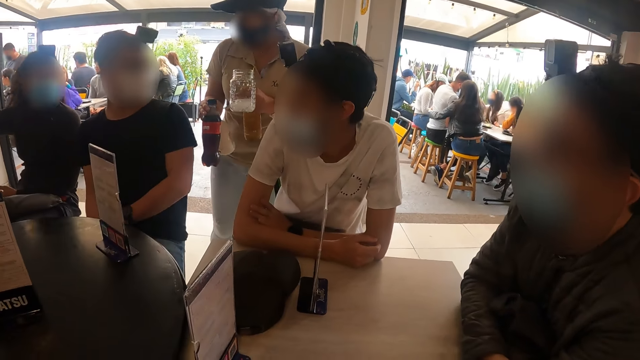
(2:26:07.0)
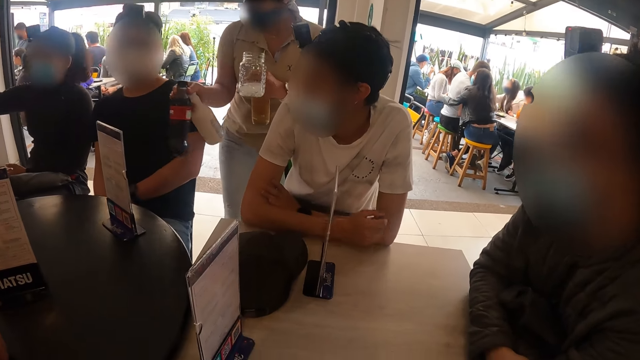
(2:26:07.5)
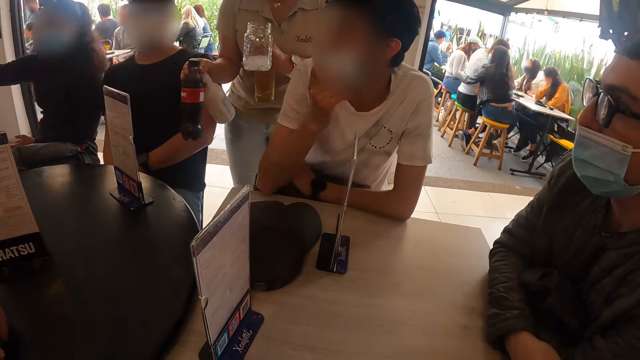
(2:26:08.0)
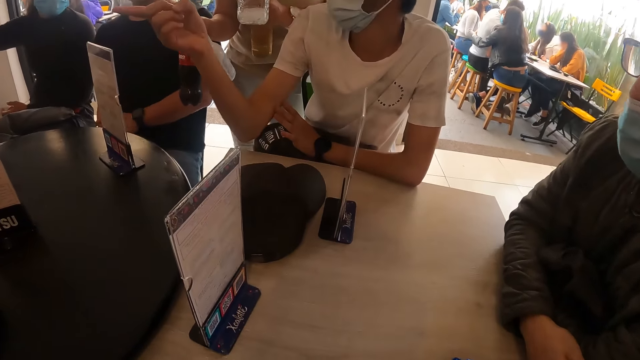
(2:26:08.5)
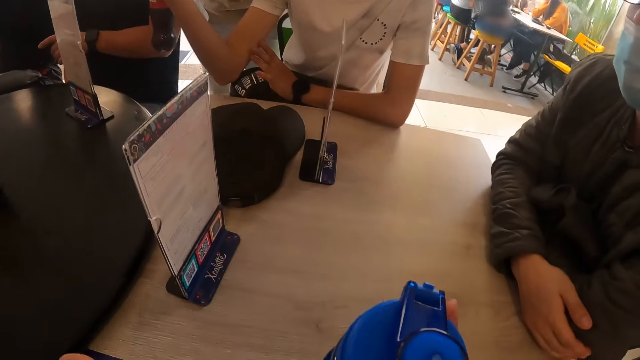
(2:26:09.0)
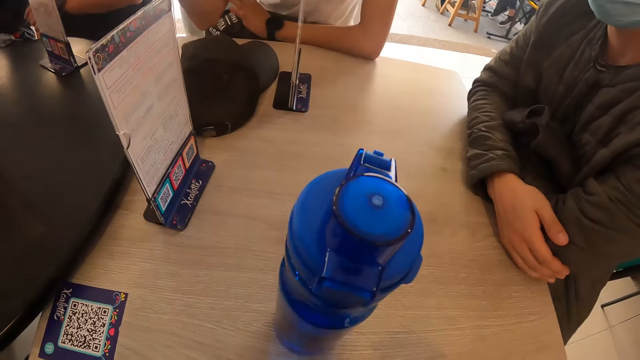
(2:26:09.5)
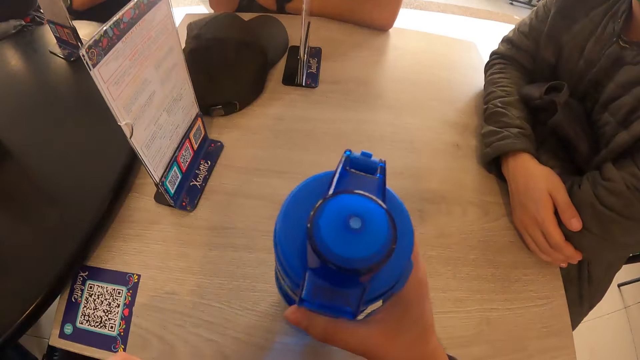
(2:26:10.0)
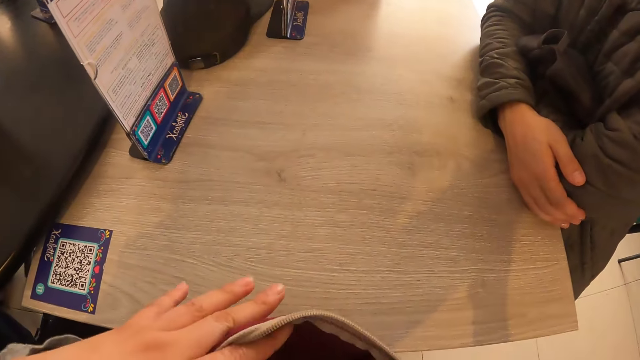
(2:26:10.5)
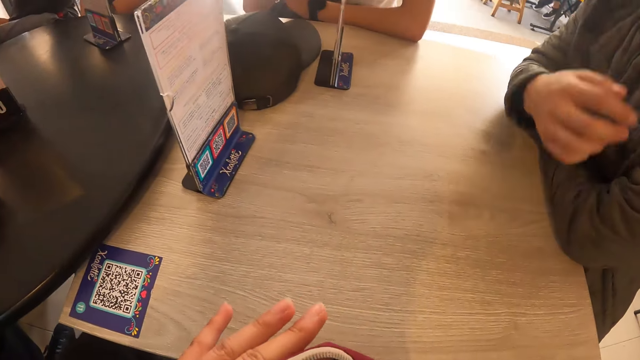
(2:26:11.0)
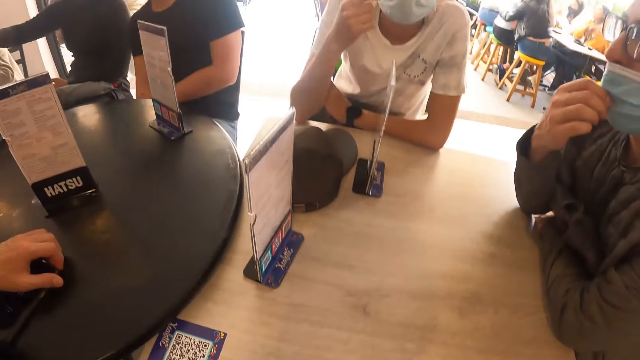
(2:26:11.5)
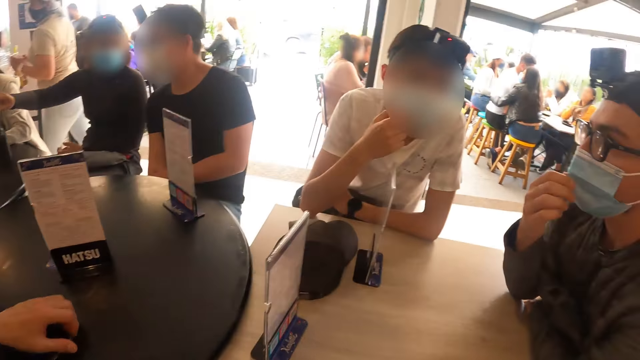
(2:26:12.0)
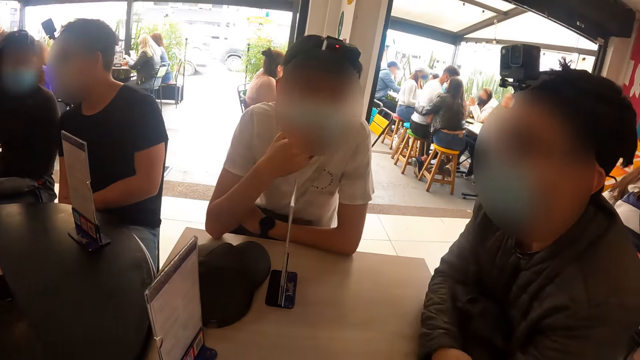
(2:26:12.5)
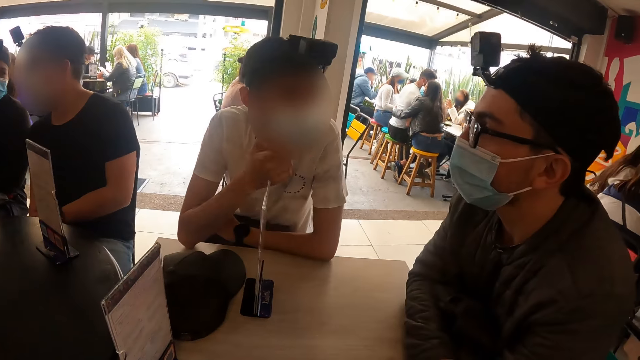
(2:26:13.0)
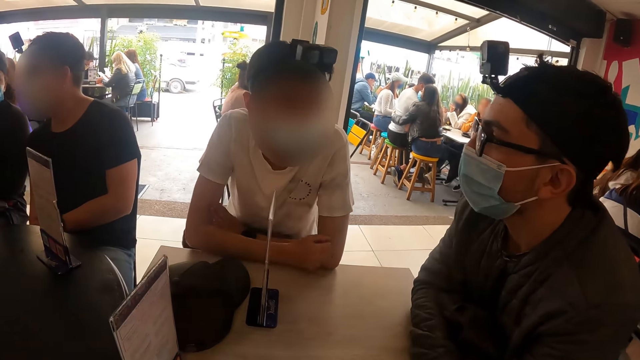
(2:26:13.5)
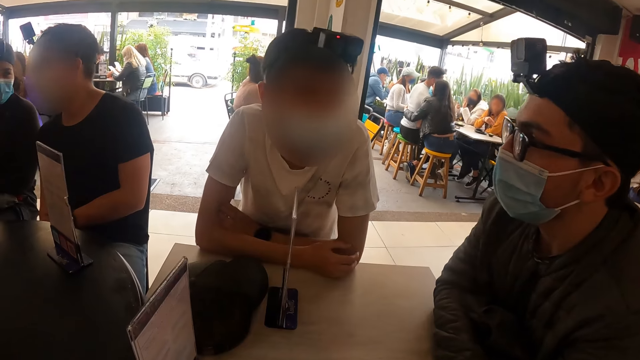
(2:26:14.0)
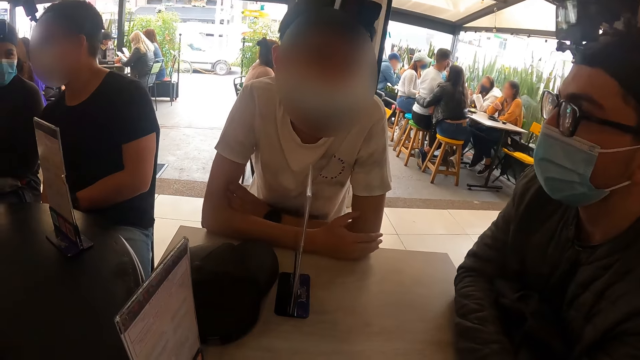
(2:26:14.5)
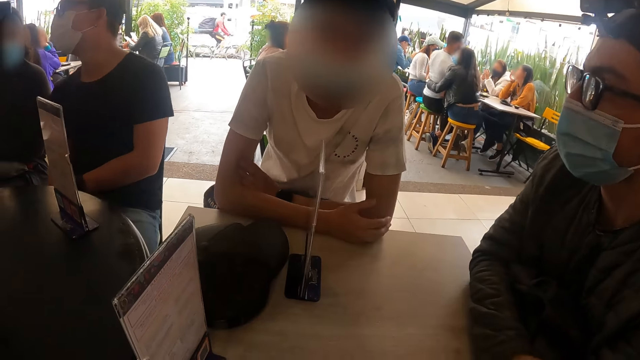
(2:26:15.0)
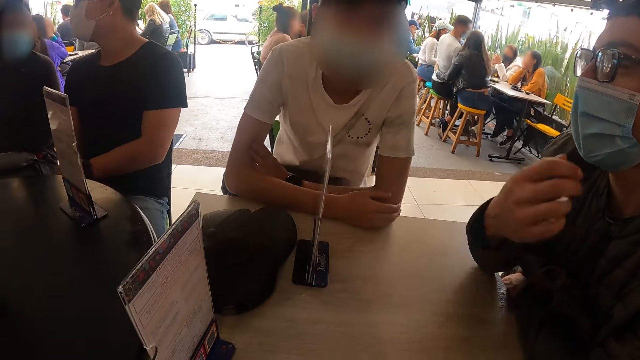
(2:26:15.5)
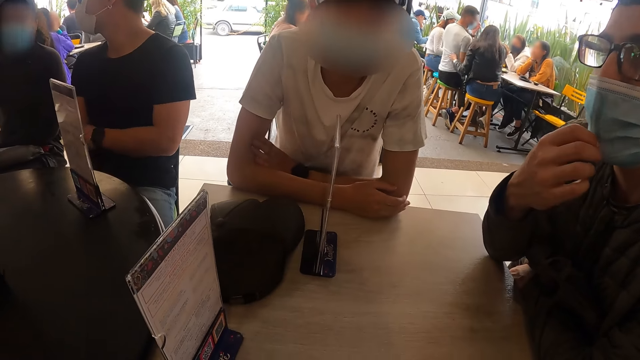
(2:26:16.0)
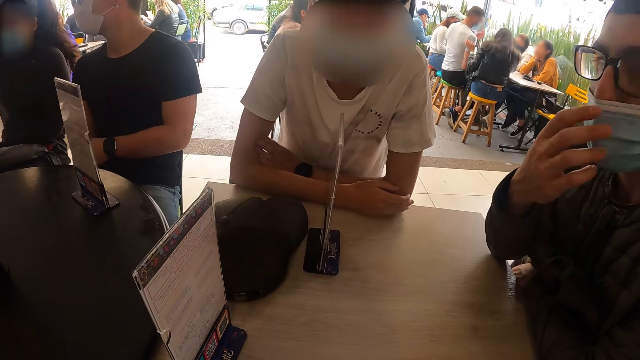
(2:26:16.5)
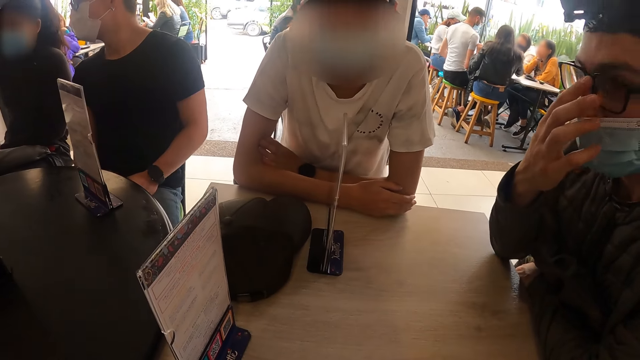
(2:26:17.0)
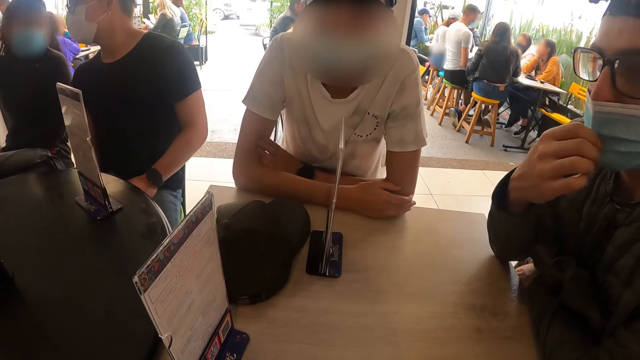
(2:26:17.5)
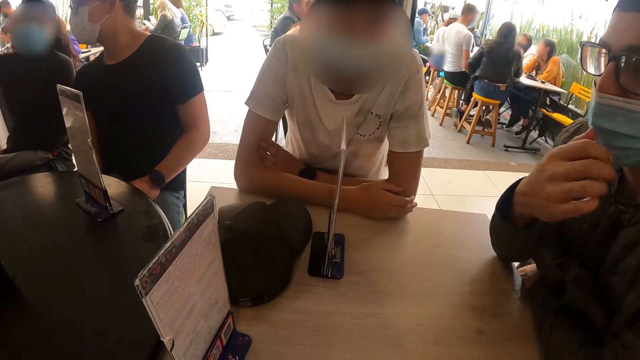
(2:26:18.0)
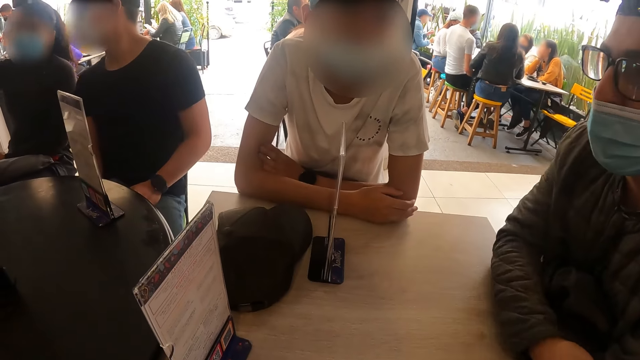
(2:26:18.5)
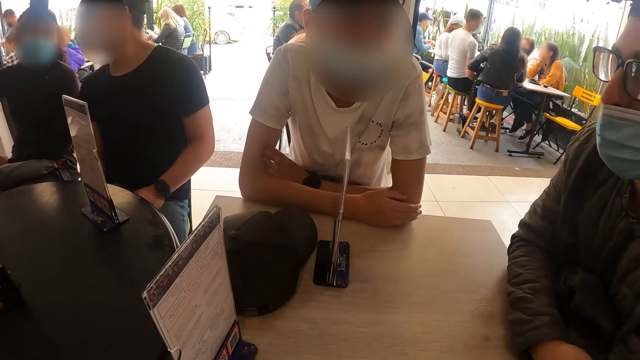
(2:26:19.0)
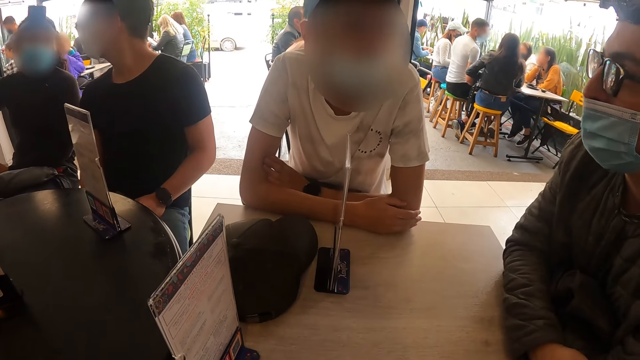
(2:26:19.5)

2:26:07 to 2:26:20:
A man points his hand. The camera wearer takes the water bottle on the table with his right hand. The man adjusts his facemask with his right hand. Another man interacts with the first man. The first man nods. The first man adjusts his facemask with his right hand, pulls his face mask, and touches his pair of glasses with his right hand.

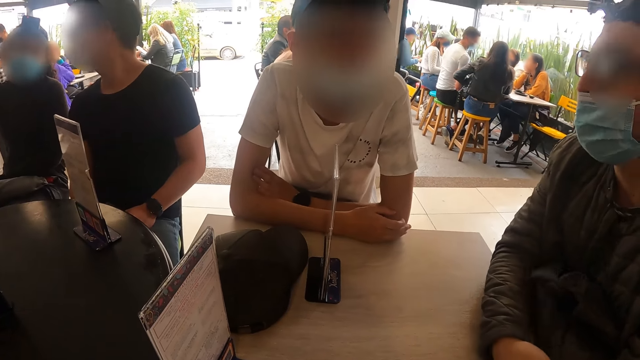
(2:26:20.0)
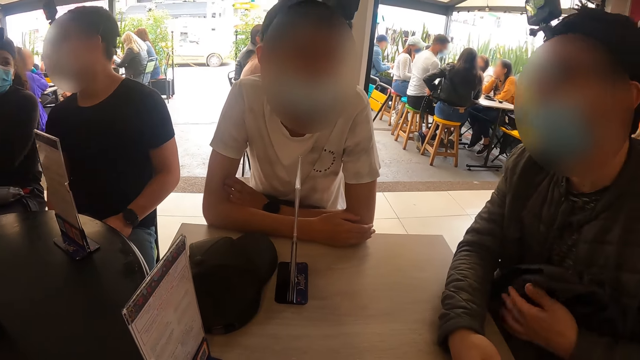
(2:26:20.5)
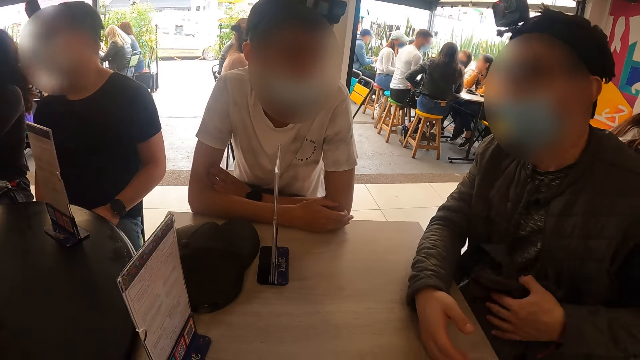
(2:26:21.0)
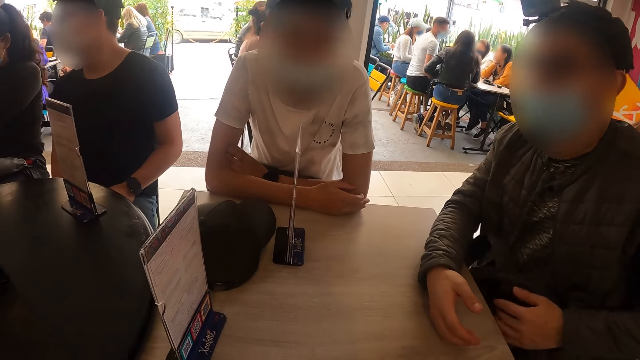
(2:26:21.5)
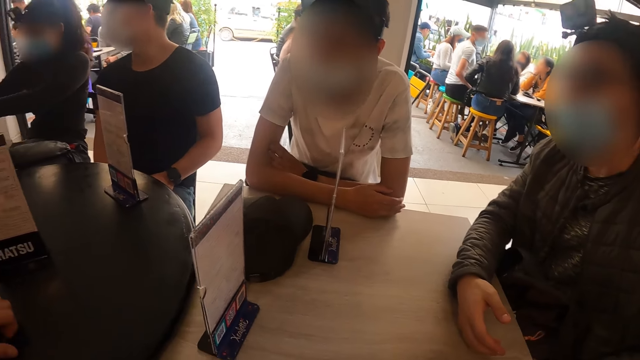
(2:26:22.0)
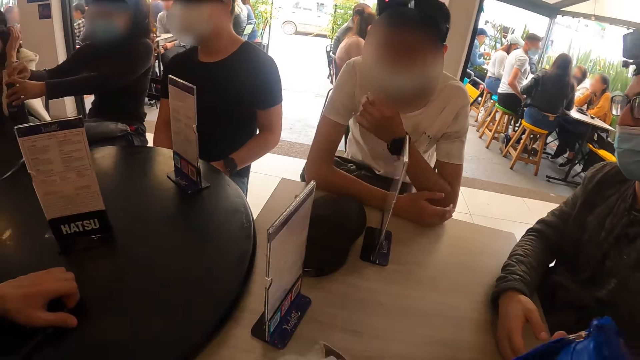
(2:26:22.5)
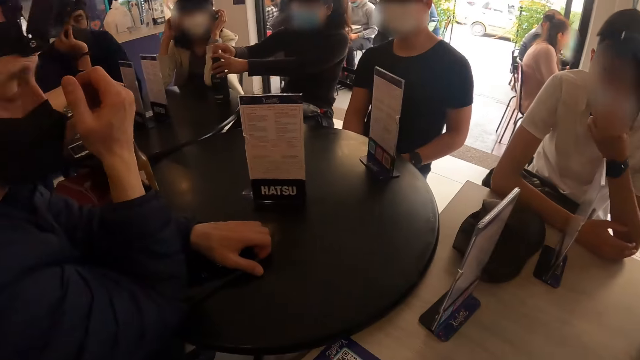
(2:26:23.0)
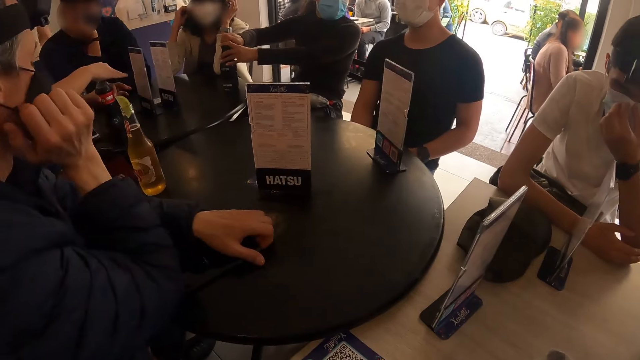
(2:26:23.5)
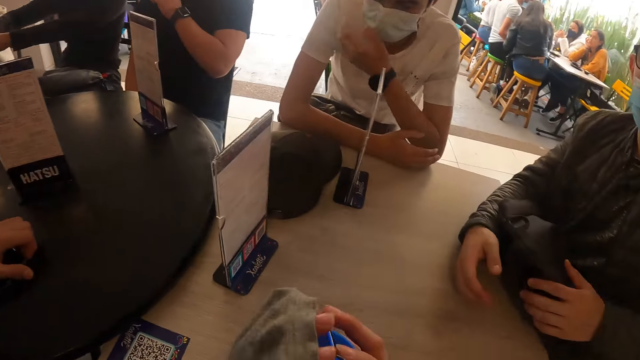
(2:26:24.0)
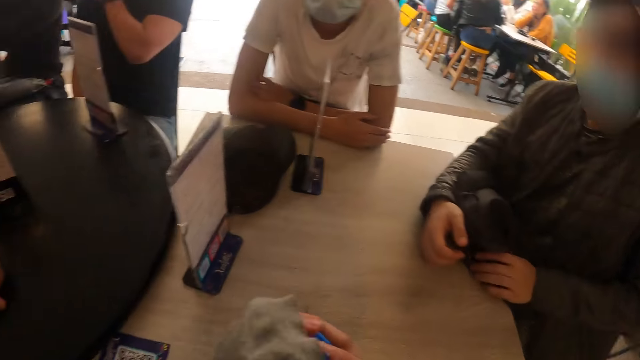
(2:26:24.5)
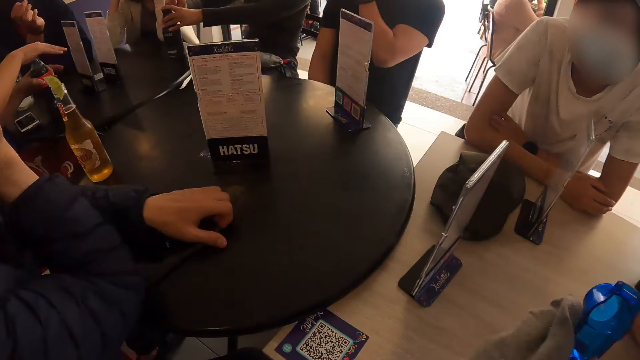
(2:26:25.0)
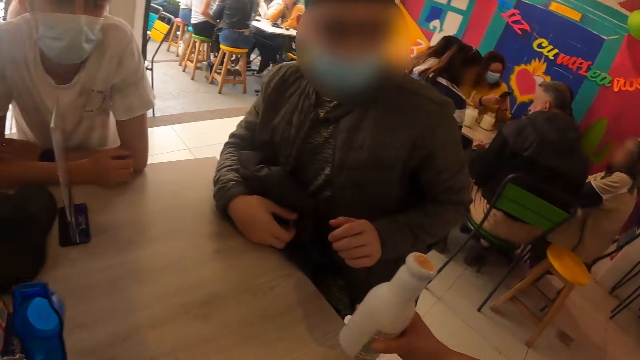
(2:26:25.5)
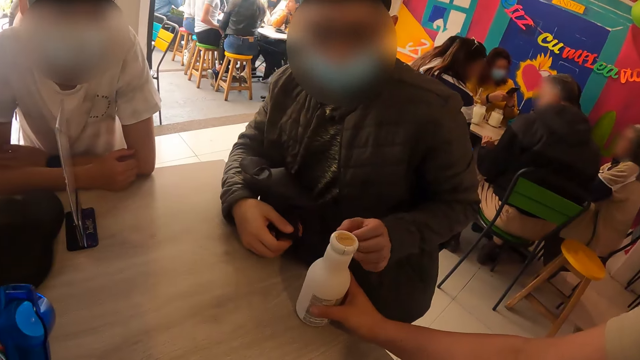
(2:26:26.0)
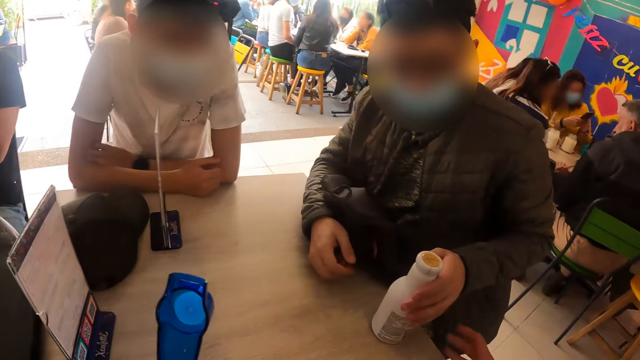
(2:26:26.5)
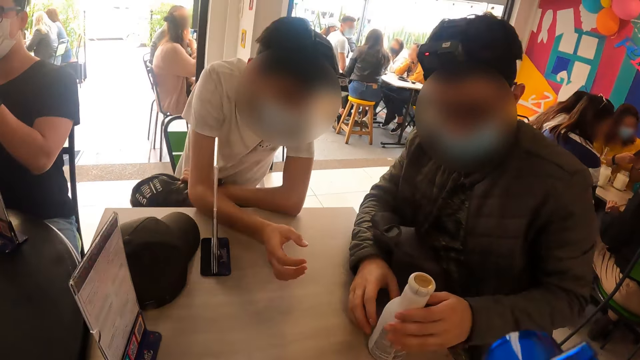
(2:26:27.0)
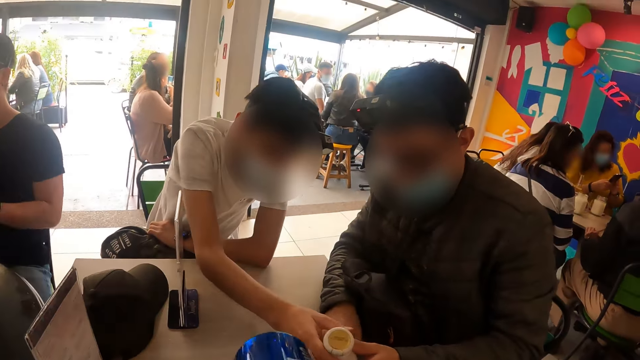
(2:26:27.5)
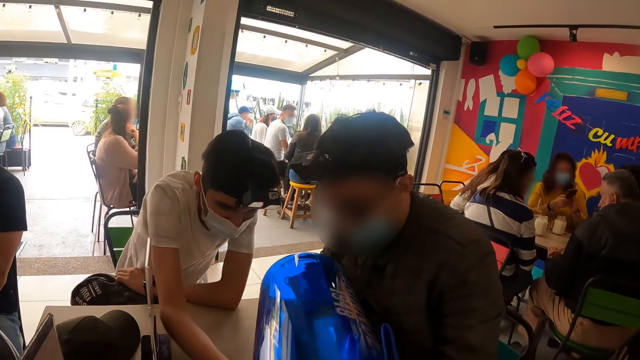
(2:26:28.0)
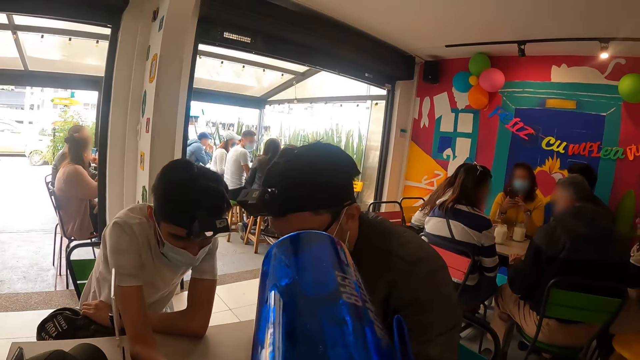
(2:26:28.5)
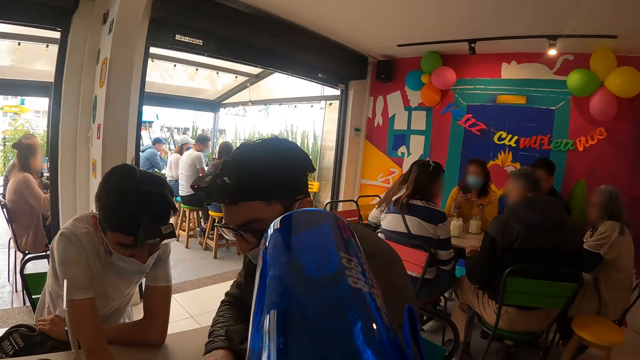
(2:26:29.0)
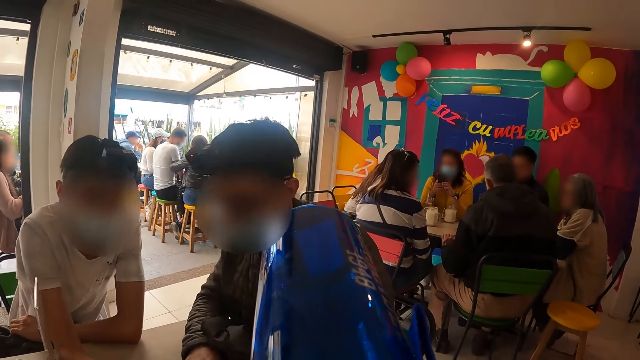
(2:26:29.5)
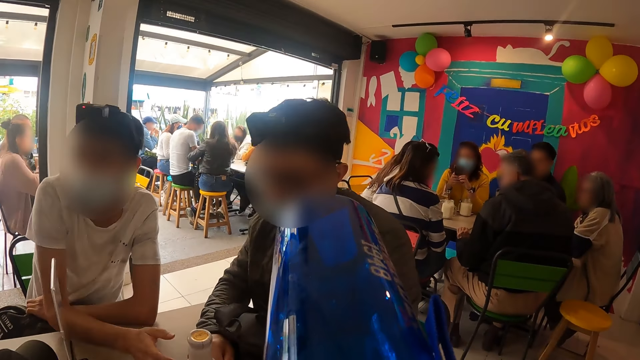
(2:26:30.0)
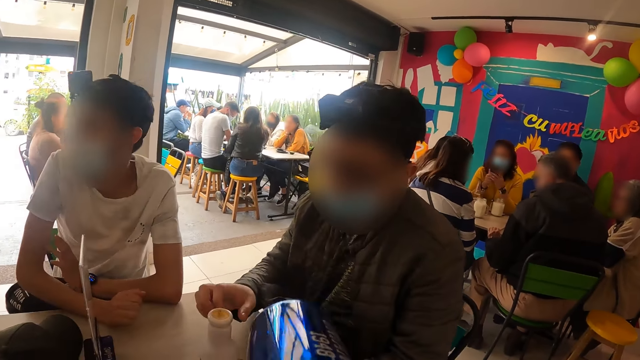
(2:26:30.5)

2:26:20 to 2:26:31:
A man lowers his hand. A woman opens a bottled drink on the table with both hands. Another man touches his face mask. A waiter places a bottled drink on the table with her right hand. The camera wearer pushes the bottle. A man holds the drink with his left hand. Another man touches the drink in the first man's left hand. The camera wearer drinks from a water bottle using his right hand. A man takes the bottle.
